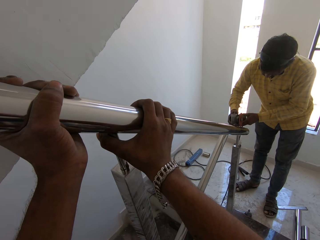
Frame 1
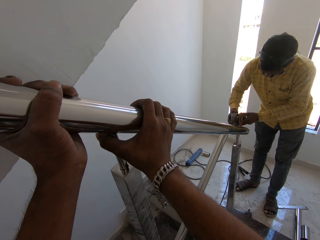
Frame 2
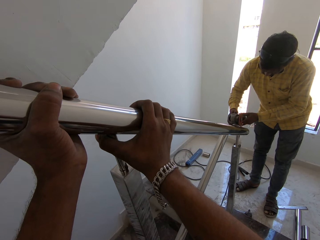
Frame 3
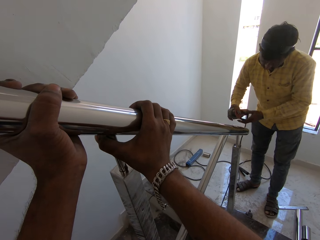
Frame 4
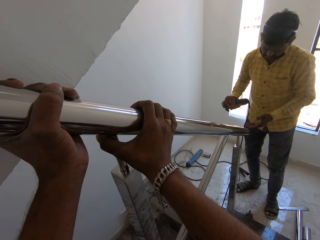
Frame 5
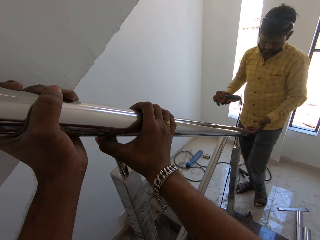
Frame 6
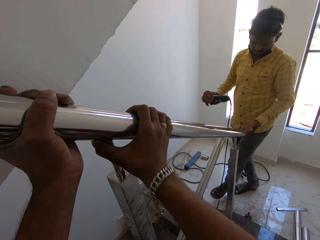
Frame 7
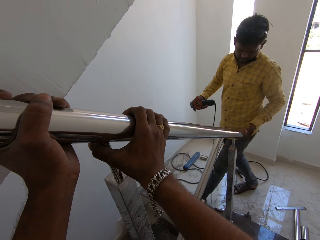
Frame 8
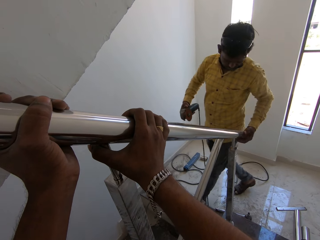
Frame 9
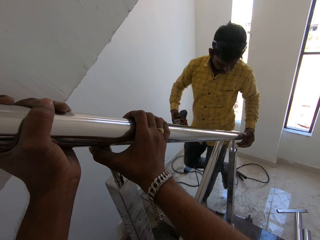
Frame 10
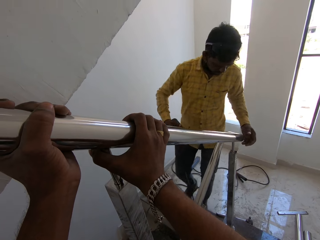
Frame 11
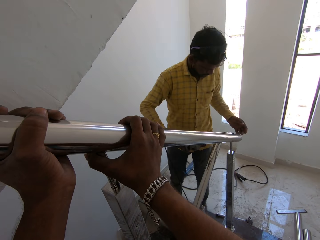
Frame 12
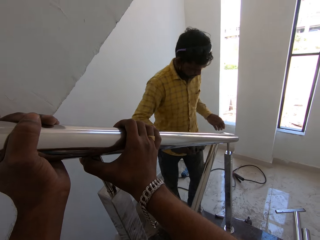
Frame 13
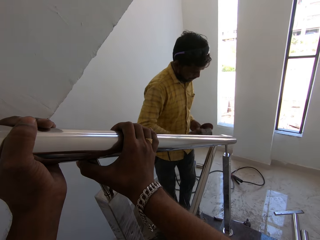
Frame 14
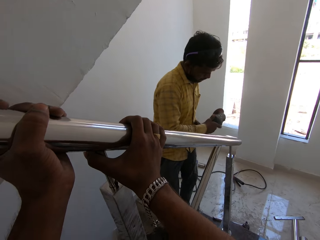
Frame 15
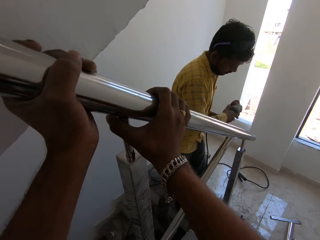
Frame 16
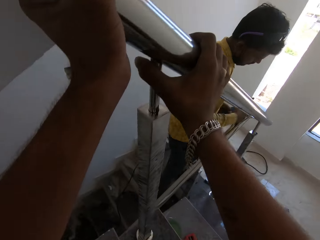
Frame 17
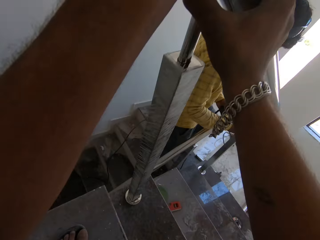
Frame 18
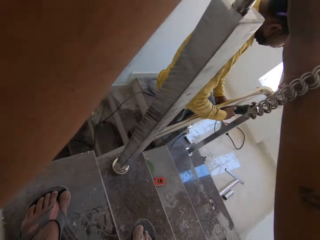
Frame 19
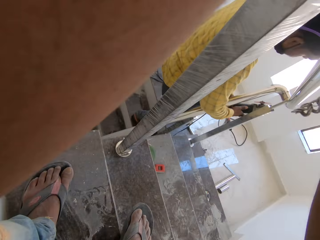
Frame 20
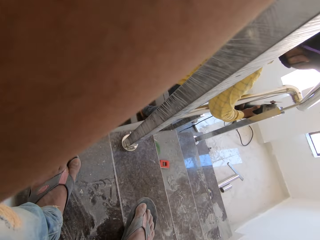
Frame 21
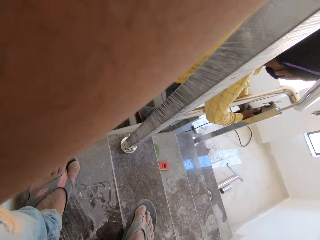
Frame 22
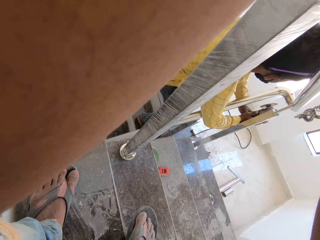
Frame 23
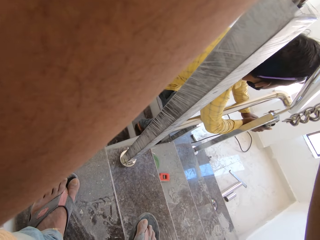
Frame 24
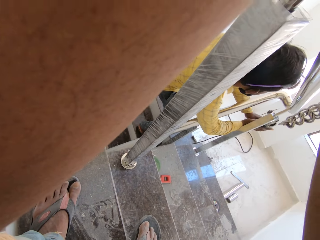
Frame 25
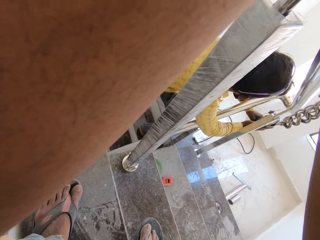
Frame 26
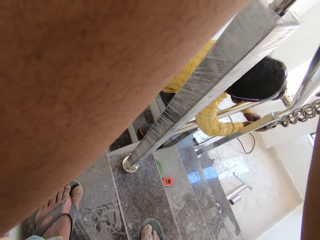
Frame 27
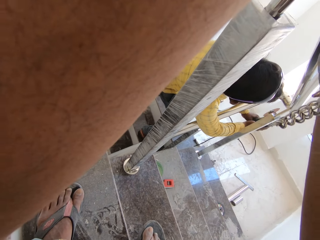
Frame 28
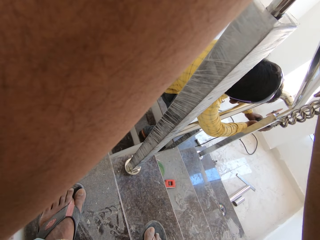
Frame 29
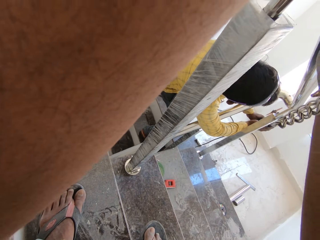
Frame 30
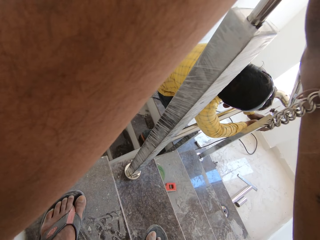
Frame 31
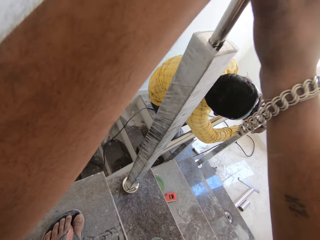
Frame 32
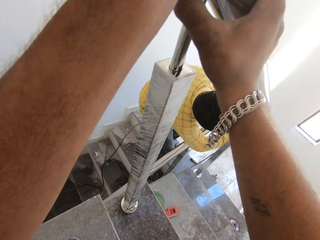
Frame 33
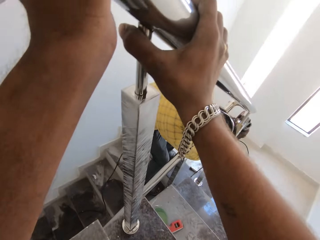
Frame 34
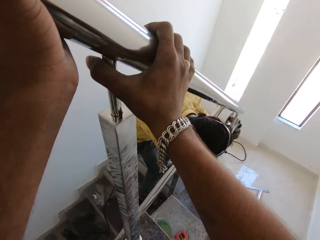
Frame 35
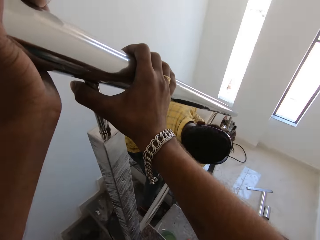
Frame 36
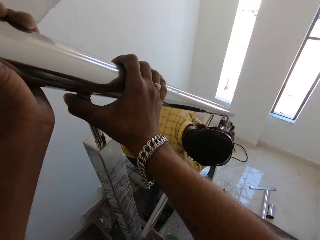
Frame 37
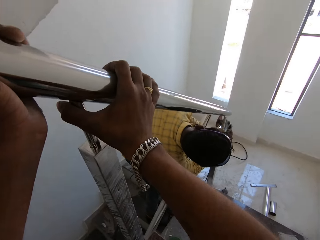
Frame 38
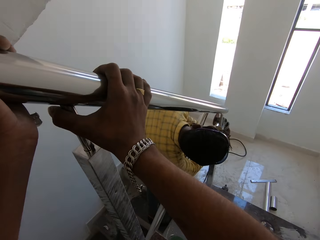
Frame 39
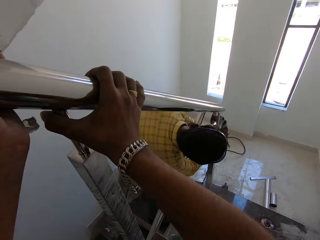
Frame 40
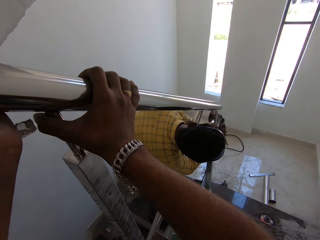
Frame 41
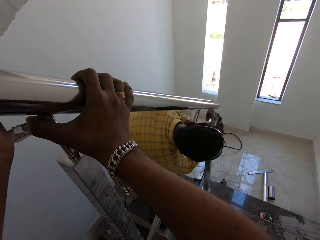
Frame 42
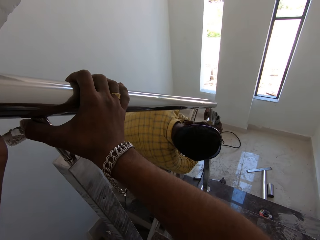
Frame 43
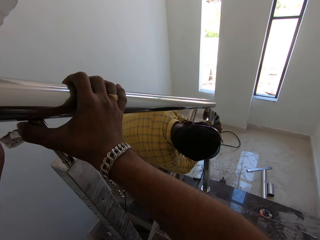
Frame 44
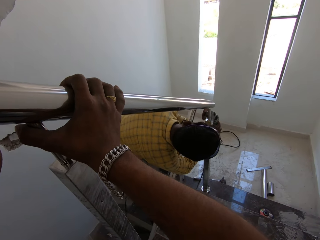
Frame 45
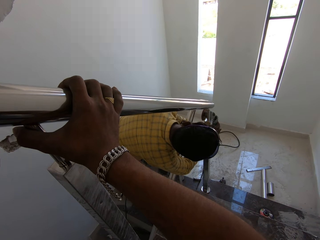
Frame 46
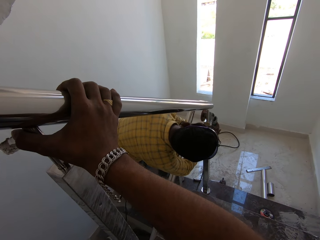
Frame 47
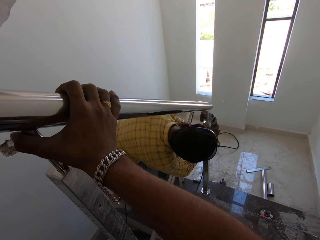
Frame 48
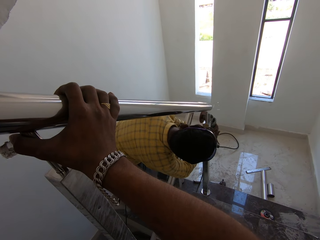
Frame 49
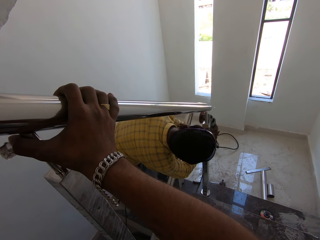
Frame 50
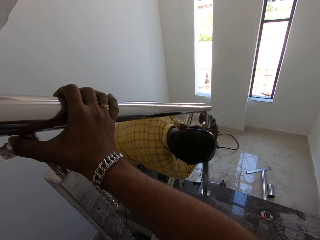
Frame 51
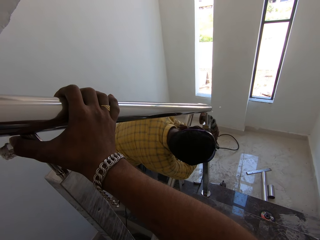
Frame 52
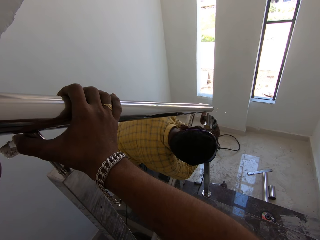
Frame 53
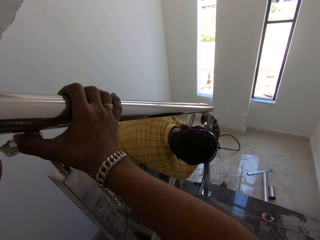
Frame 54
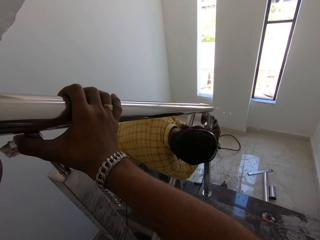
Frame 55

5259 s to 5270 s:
The camera wearer looks around. A man grinds a metal.

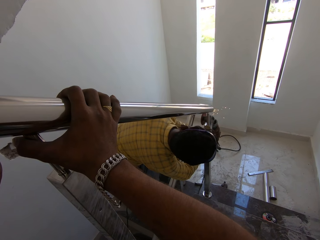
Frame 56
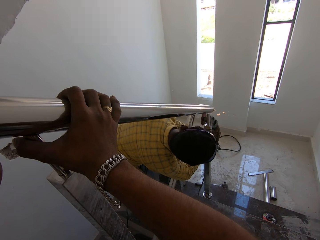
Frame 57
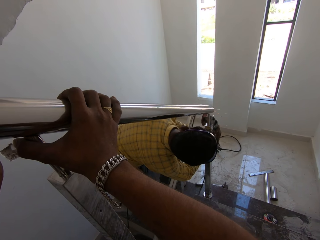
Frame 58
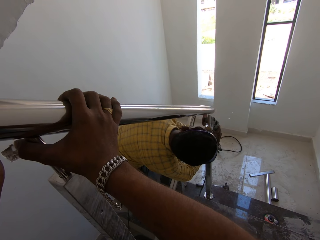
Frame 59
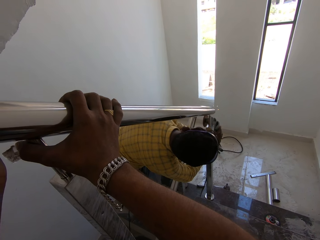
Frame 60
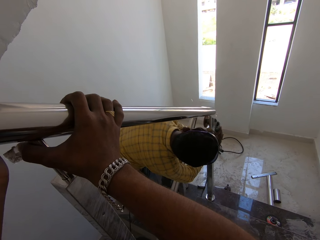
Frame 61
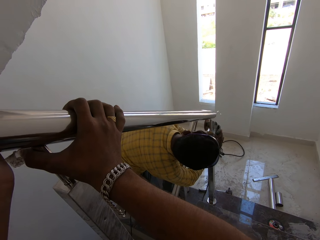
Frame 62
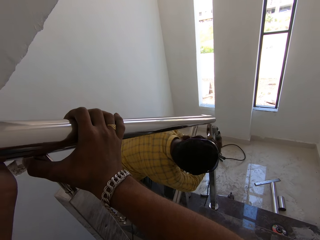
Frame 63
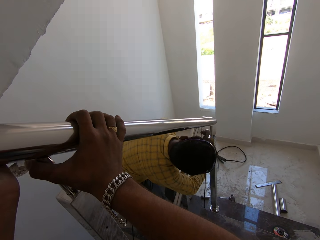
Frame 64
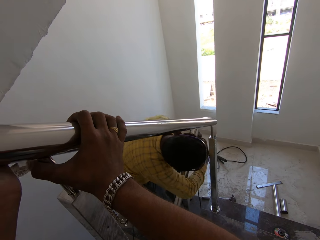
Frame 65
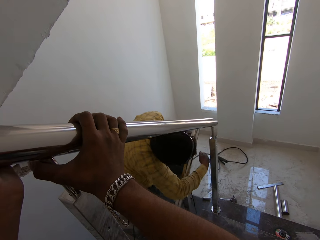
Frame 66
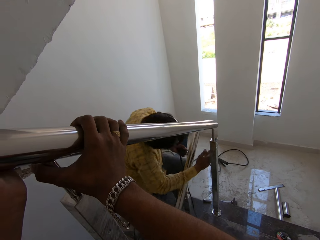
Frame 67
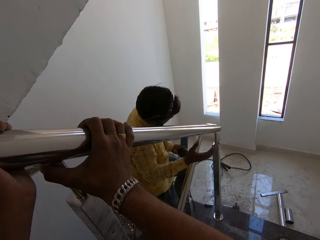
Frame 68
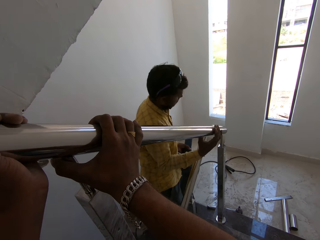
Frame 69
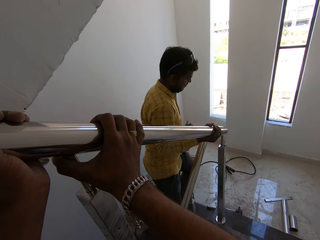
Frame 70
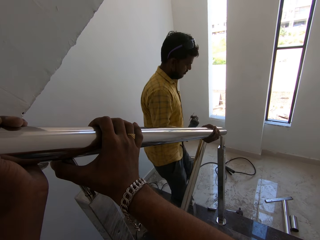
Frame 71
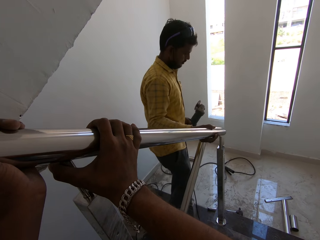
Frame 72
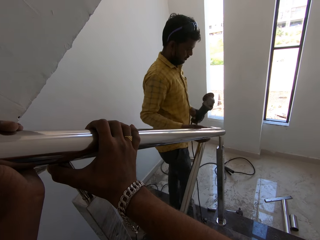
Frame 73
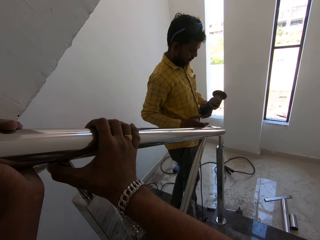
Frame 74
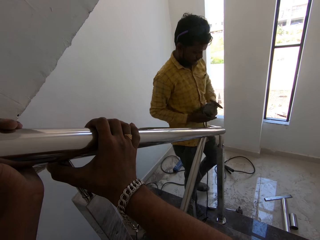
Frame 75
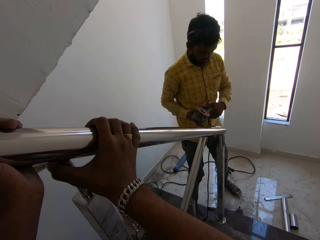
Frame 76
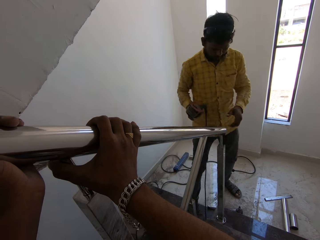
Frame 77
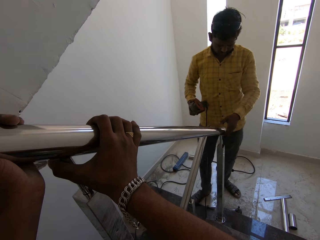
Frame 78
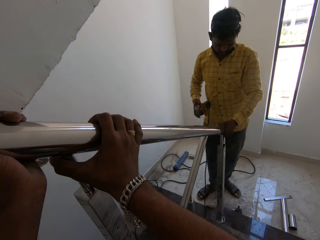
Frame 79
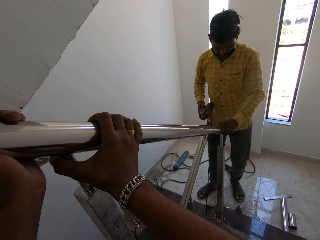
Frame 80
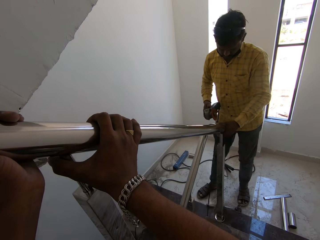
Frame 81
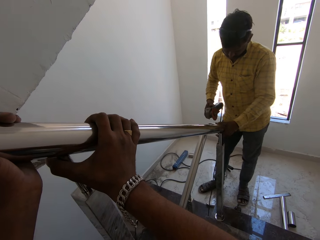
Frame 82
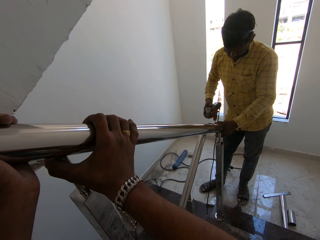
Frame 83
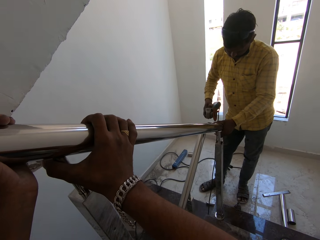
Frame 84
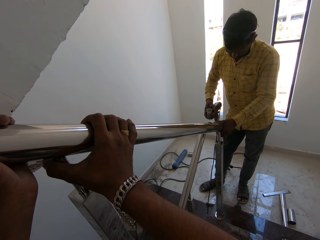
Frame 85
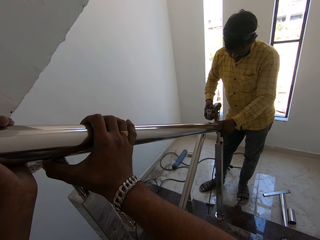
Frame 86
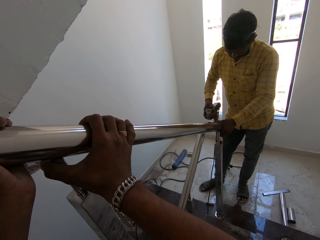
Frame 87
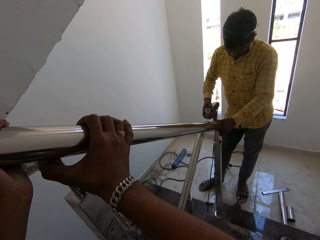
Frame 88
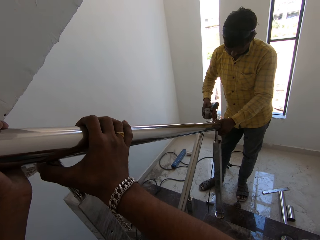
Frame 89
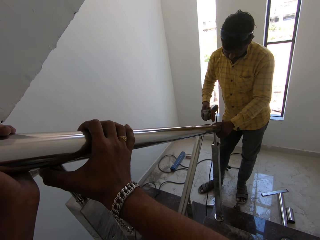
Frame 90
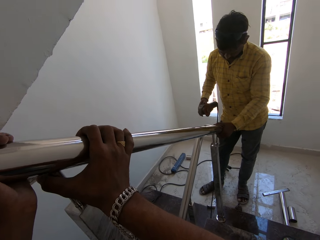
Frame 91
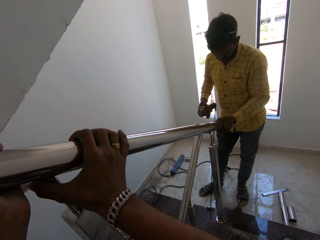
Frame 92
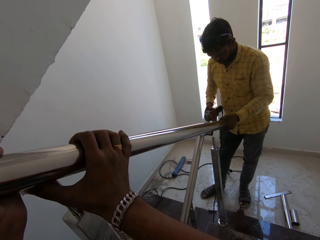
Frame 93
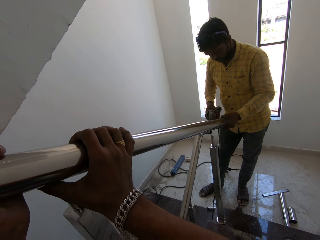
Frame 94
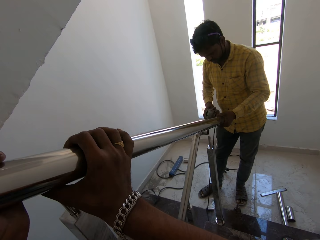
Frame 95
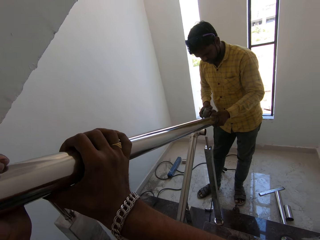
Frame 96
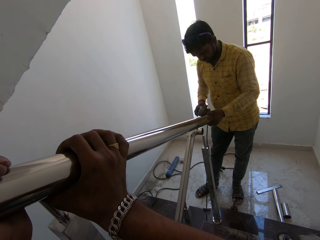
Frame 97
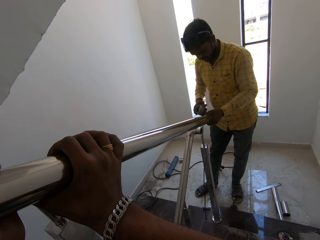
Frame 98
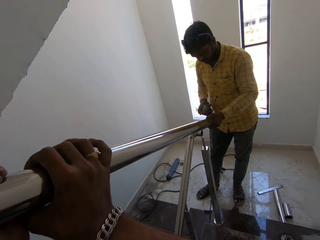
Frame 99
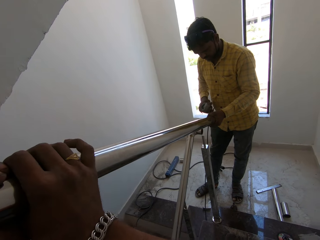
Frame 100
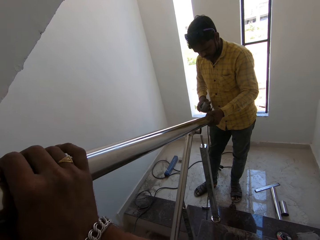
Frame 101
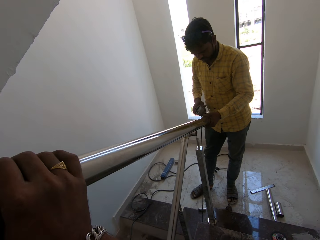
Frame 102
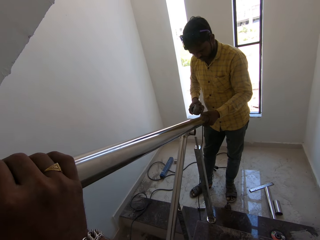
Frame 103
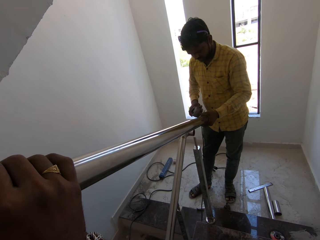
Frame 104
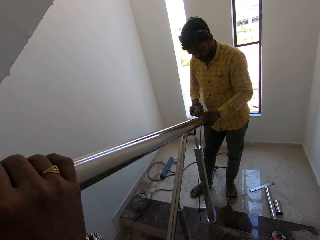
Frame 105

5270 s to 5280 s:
The camera wearer looks around. A man grinds a metal, separates the balusters with his left hand, and polishes the baluster with the angle grinder in his right hand.
